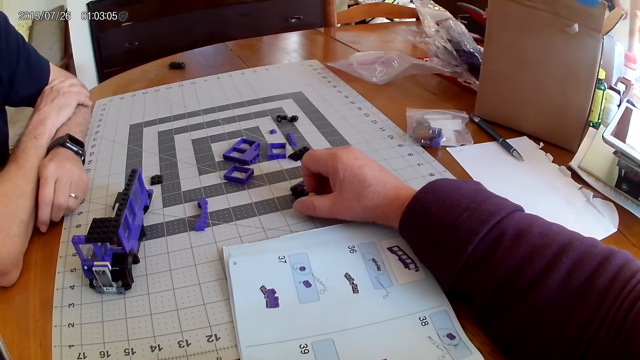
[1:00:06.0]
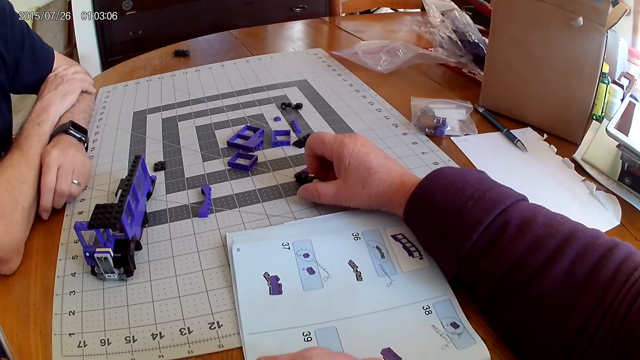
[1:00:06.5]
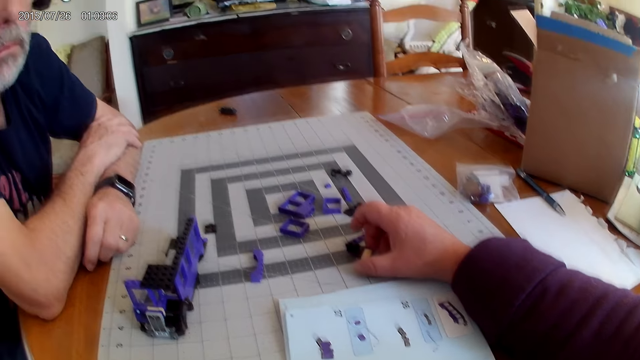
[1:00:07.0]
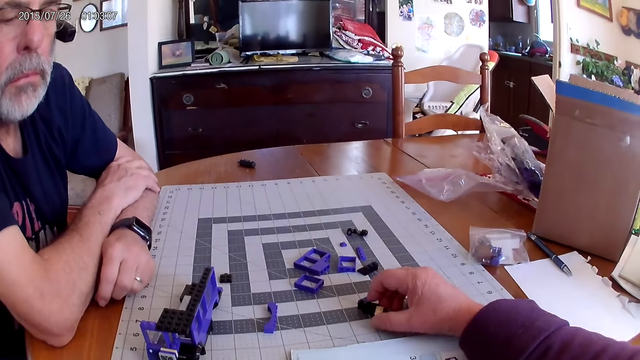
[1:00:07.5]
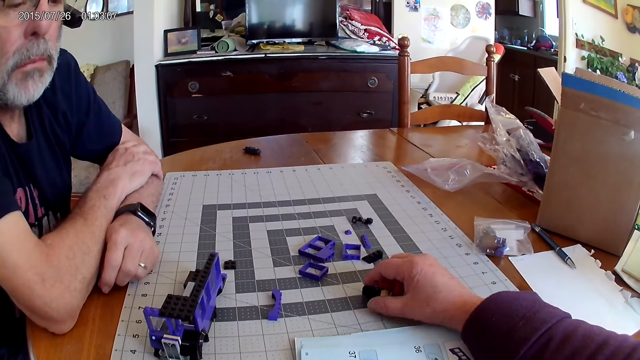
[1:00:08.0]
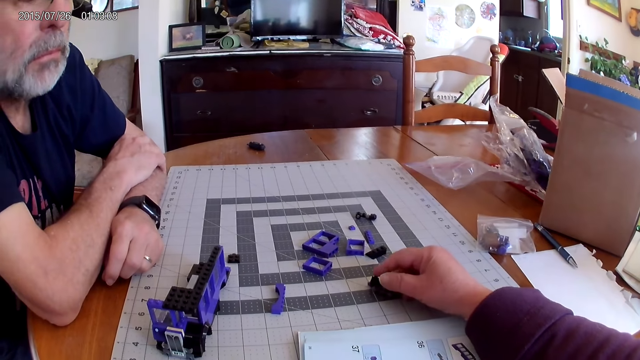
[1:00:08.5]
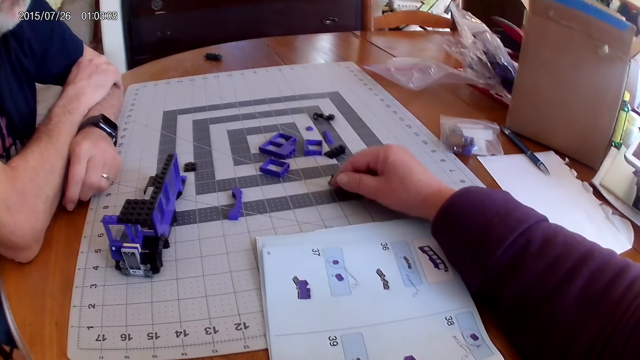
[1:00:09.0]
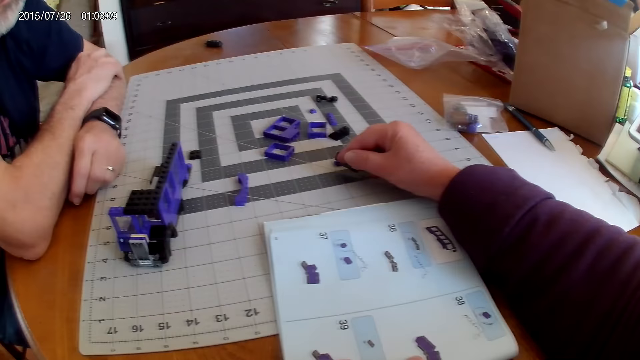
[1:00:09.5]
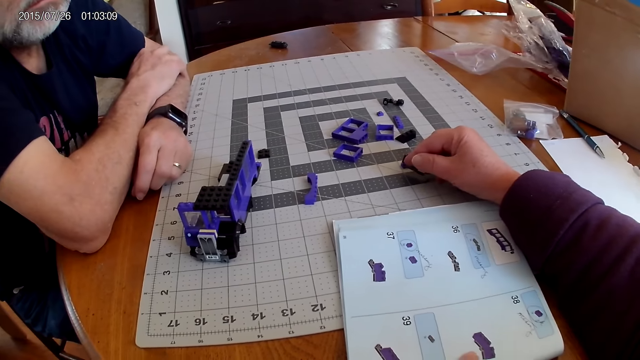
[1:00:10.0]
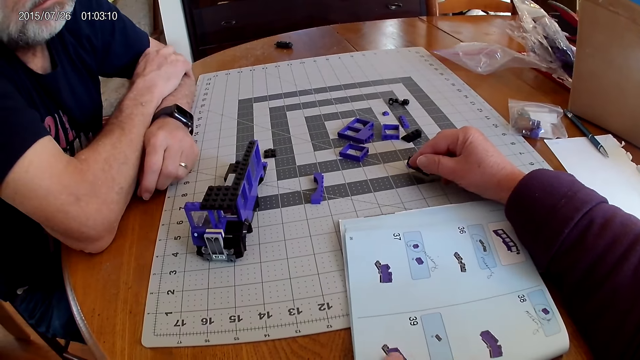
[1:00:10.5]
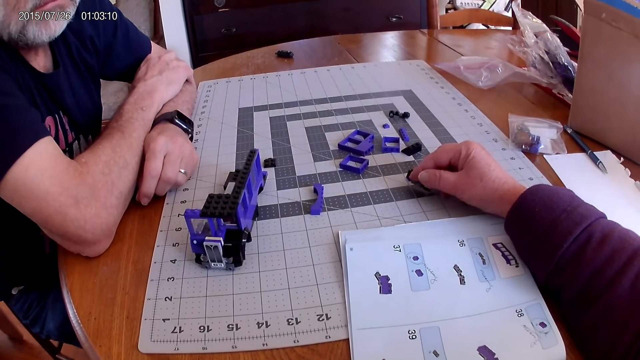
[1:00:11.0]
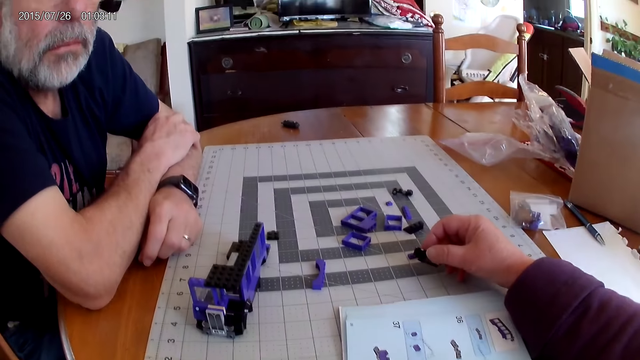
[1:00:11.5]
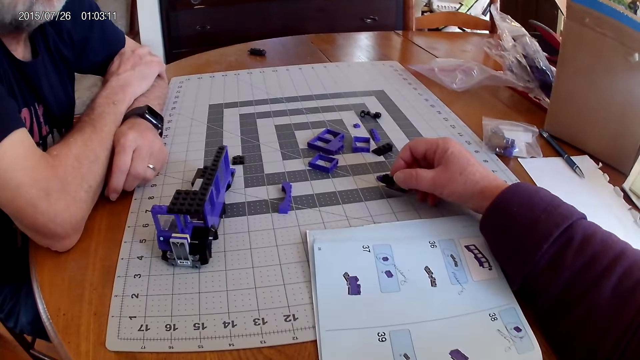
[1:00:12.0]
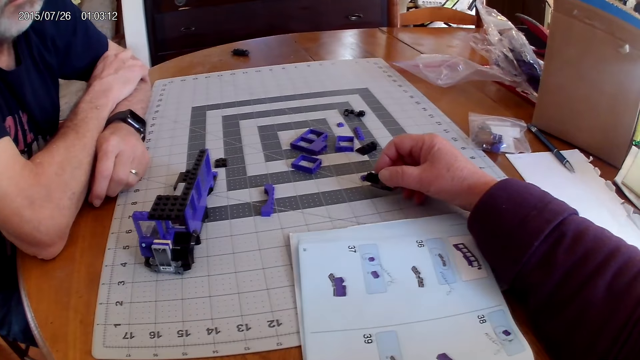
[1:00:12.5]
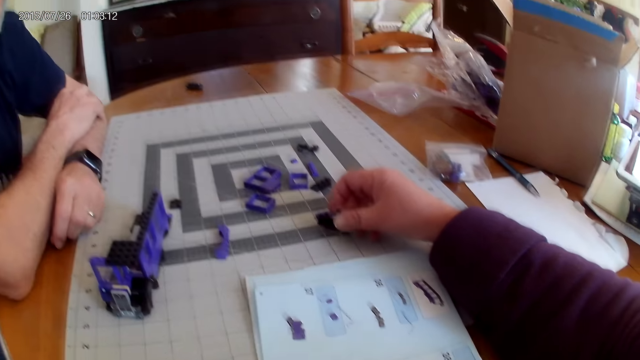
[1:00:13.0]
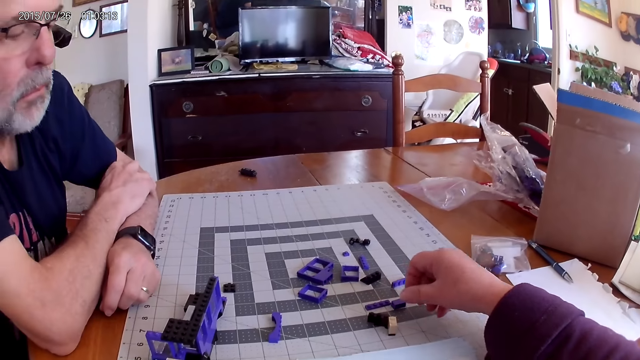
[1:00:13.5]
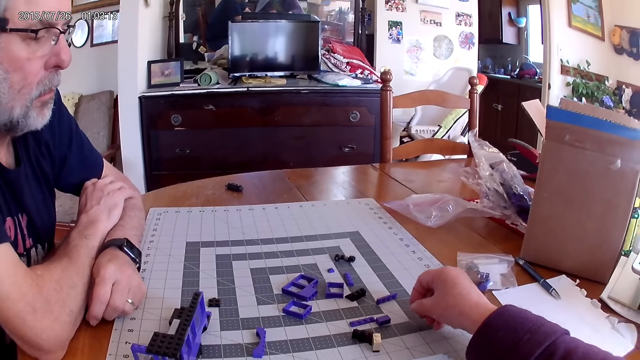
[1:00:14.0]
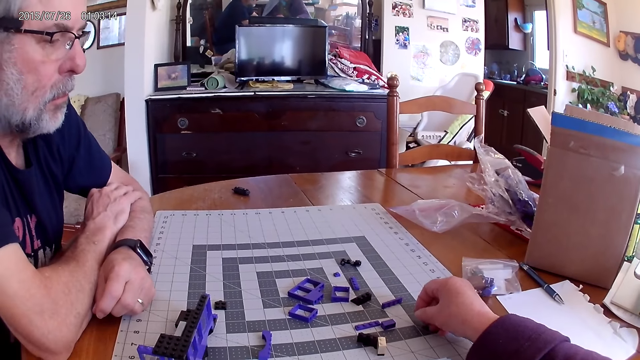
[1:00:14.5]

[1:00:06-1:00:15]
The camera wearer looks around. They touch a piece. They turn the piece of Lego on the table. They look around. They put the piece on the table.

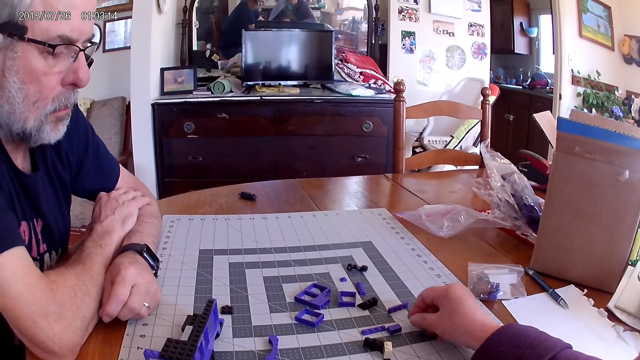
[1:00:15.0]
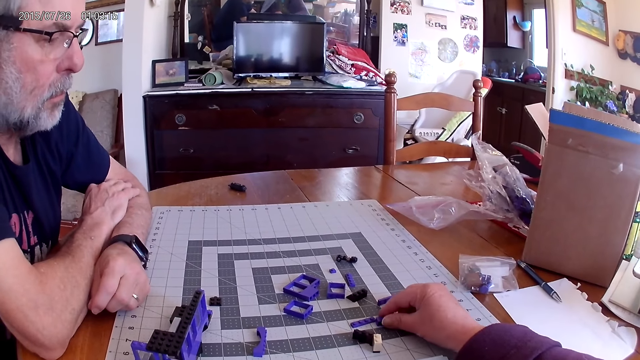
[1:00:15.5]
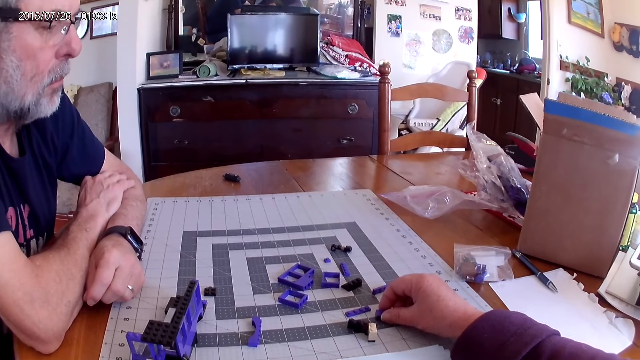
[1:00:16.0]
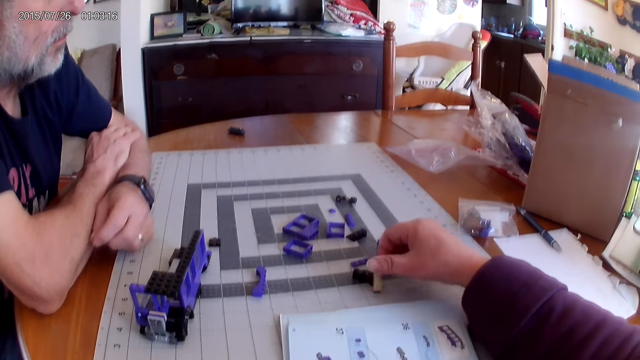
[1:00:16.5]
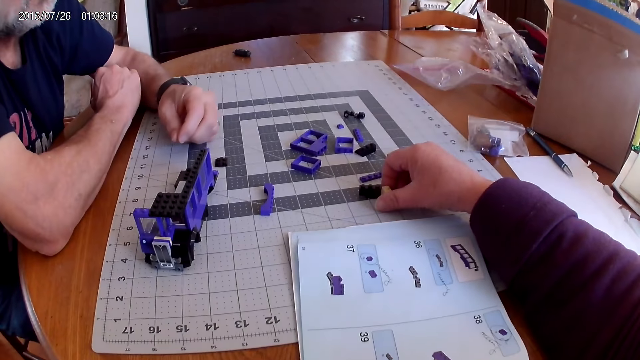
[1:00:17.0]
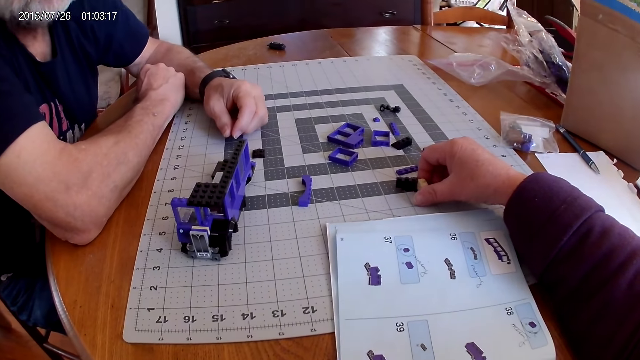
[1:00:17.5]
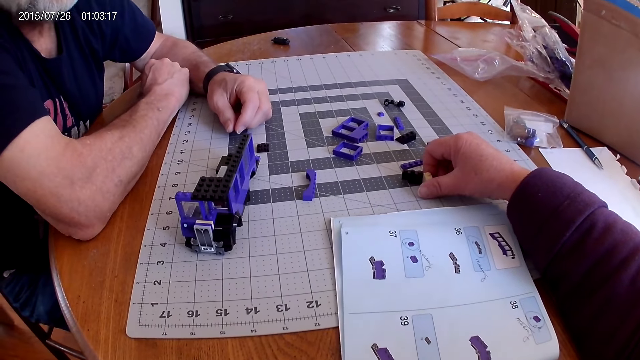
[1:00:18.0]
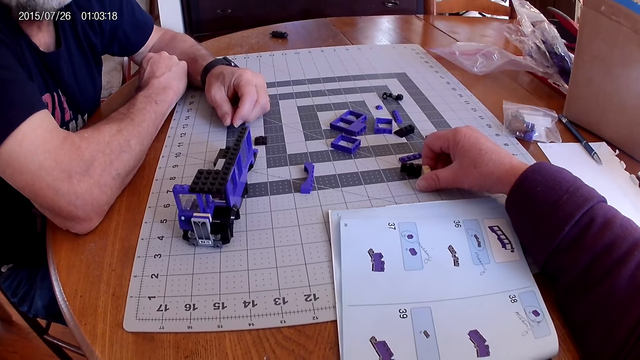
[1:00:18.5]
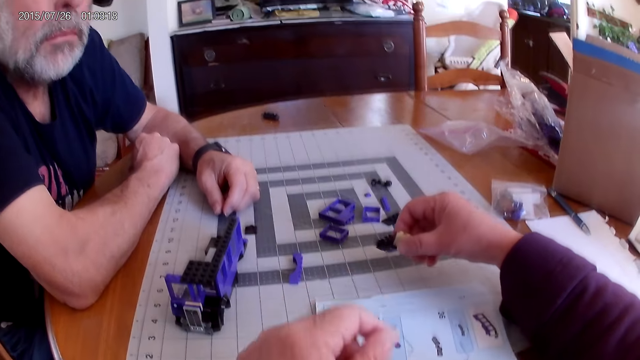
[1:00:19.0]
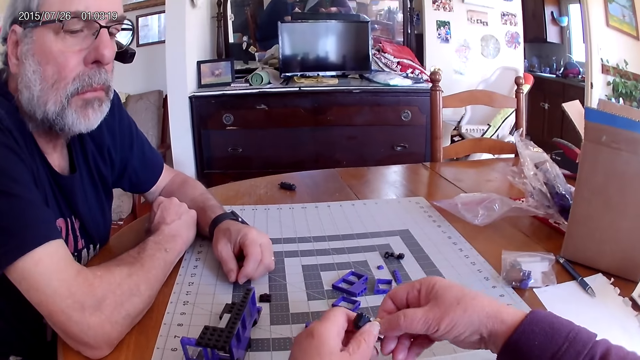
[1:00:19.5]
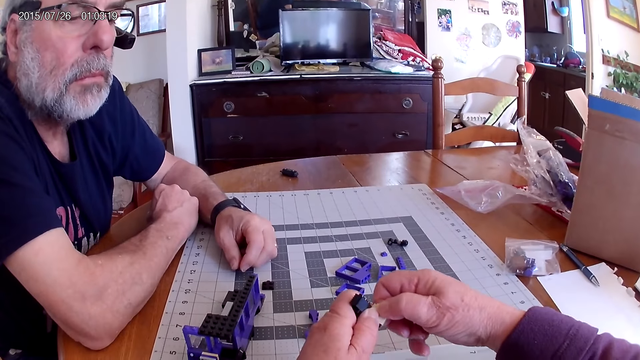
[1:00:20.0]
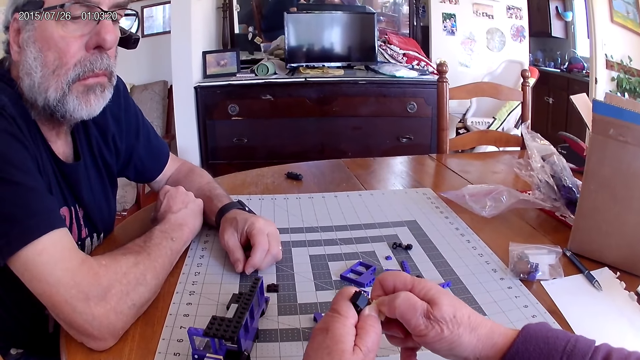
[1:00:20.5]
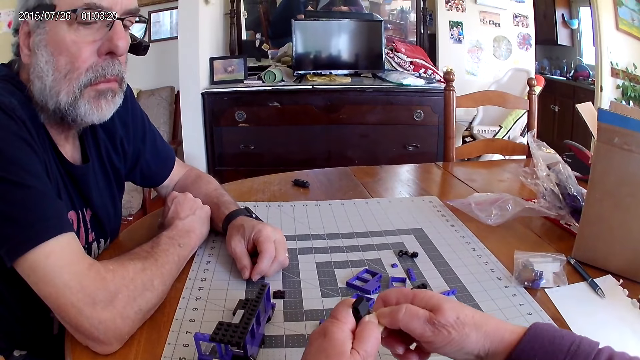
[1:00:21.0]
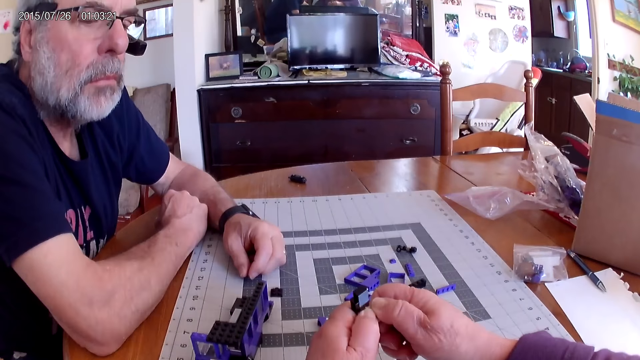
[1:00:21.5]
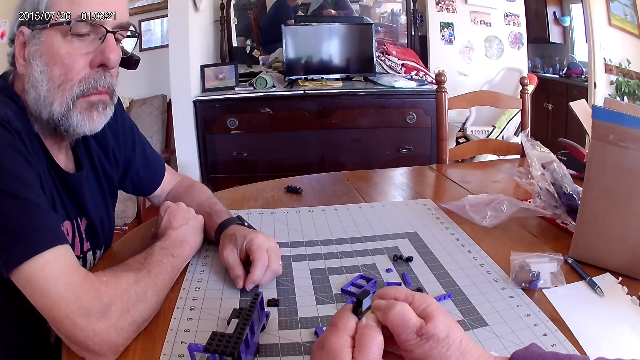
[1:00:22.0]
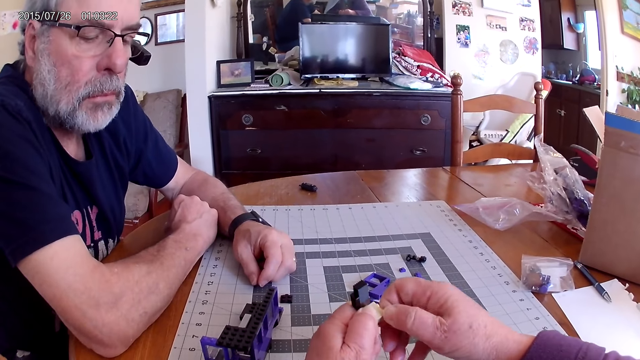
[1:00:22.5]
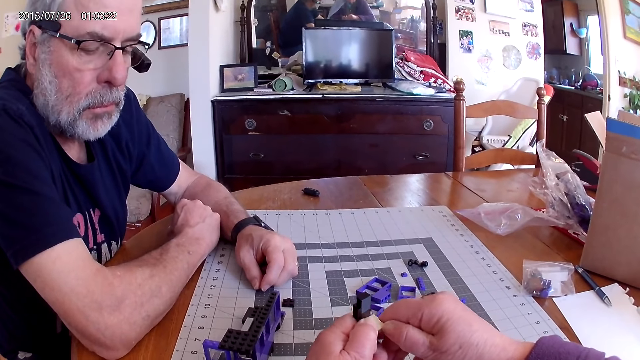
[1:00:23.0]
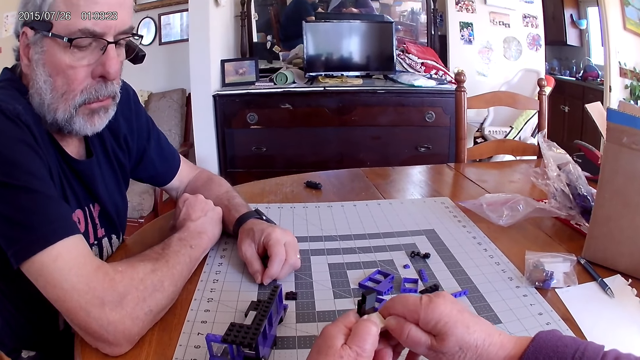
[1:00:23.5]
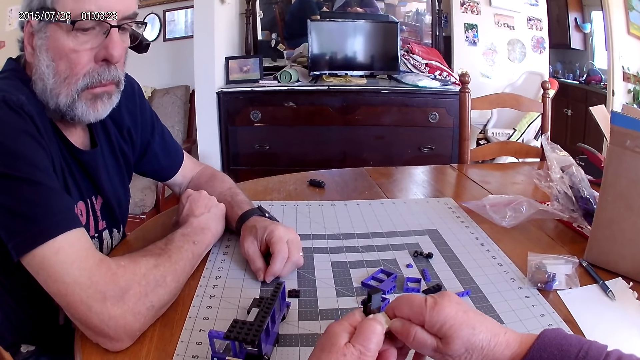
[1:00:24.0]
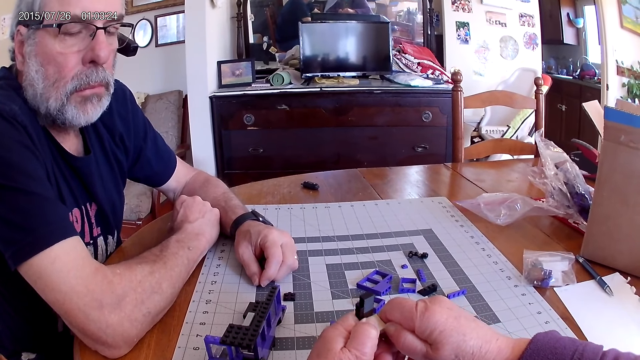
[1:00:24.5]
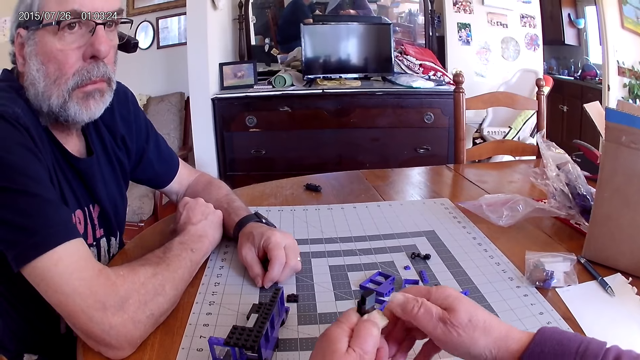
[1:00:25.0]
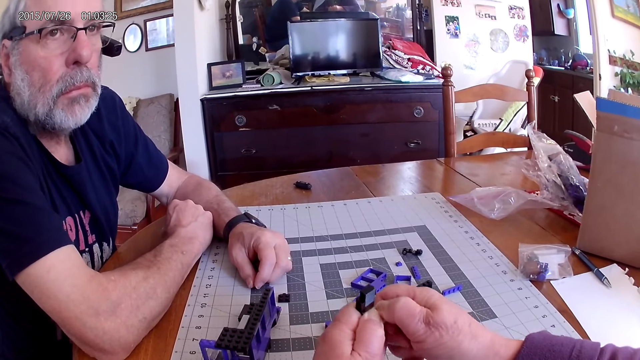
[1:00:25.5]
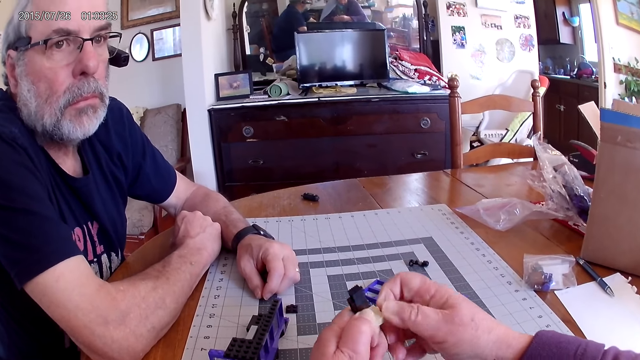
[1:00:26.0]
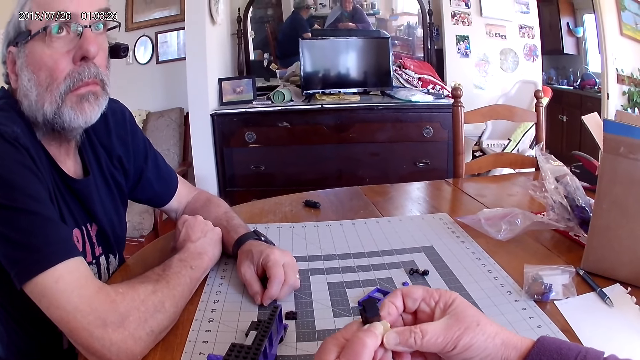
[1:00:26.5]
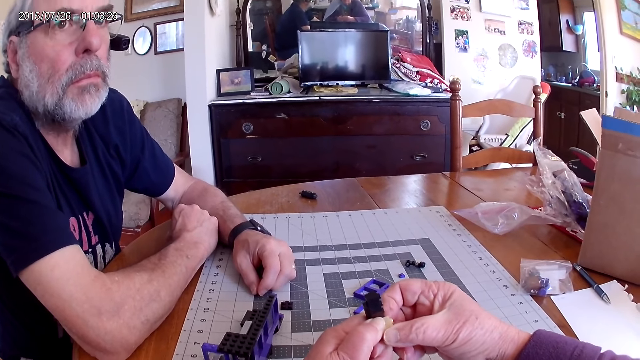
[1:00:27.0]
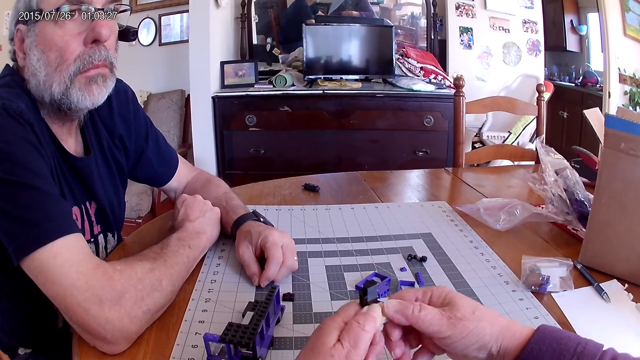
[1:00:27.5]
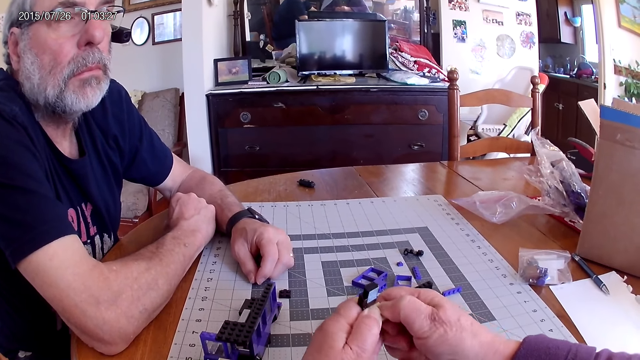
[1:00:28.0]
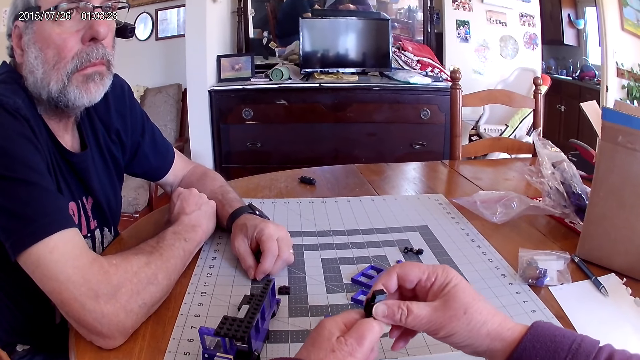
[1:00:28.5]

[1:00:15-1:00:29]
The camera wearer holds pieces of Lego on the table. They touch a piece. A man moves his hand. The camera wearer picks up a piece of Lego on the table. They separate the pieces of Lego. They pull the pieces.
